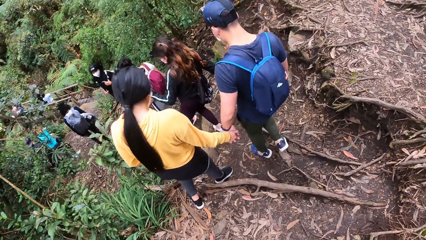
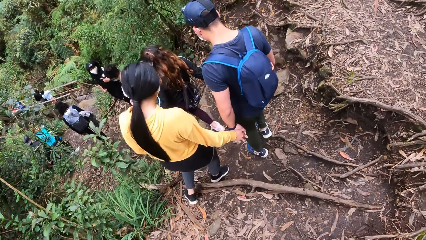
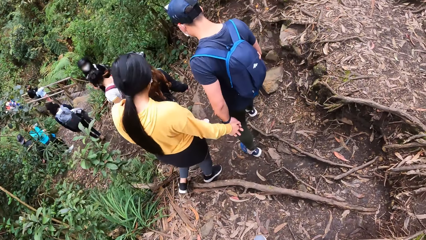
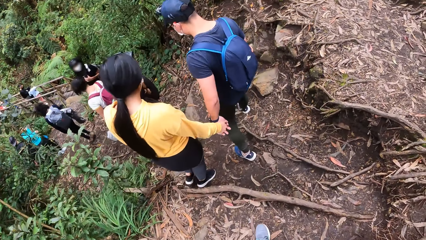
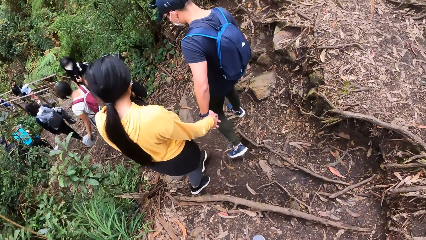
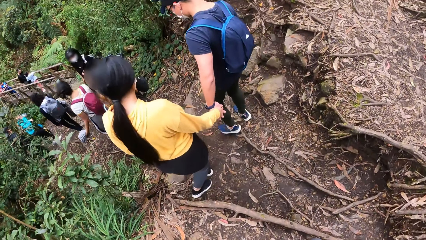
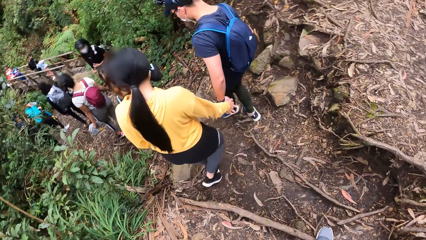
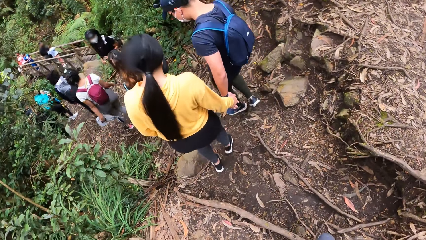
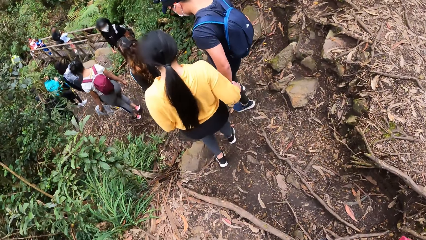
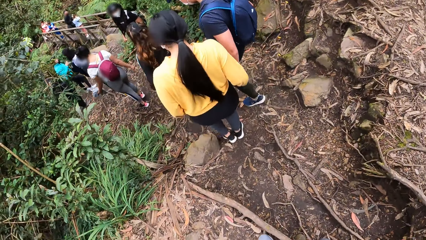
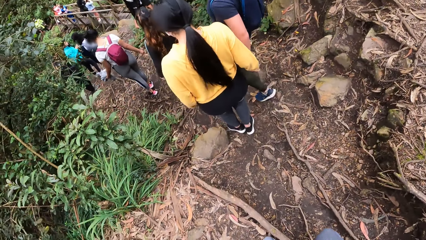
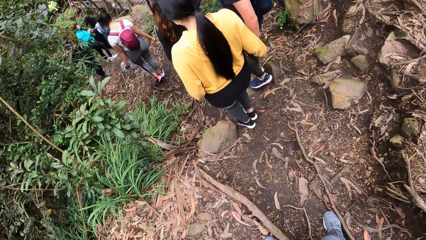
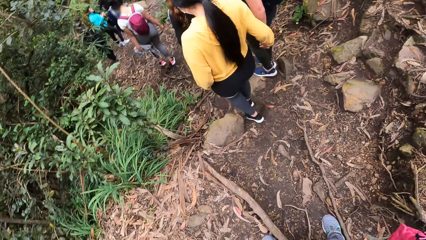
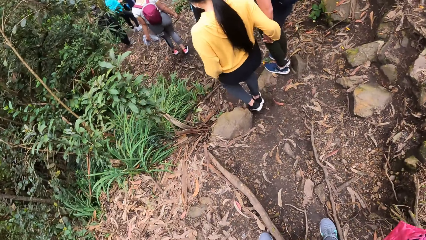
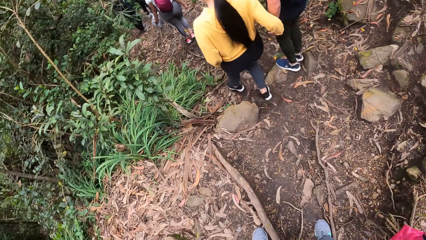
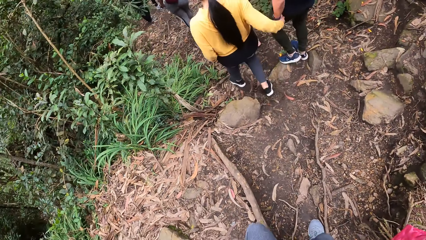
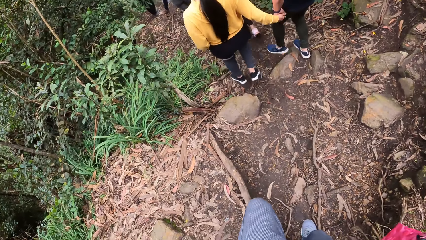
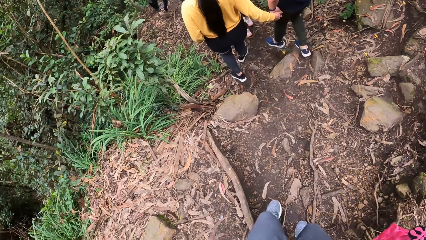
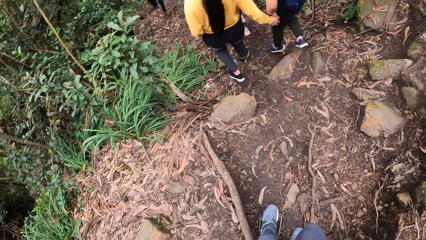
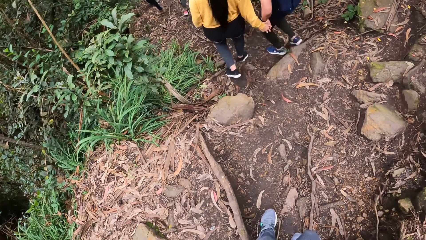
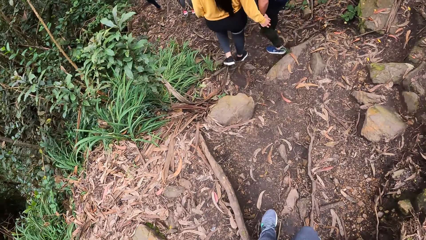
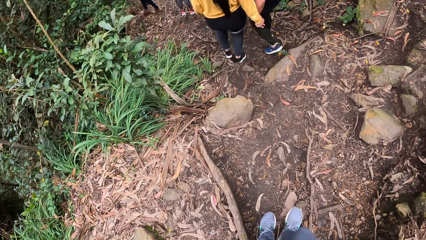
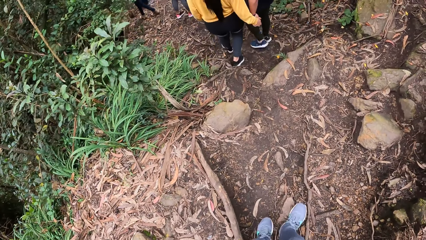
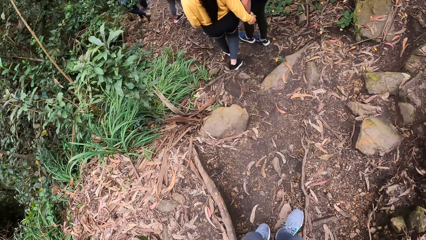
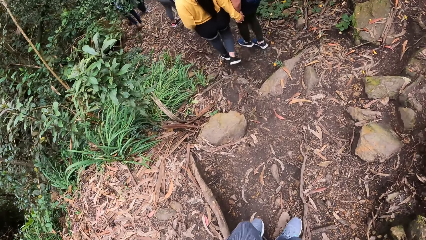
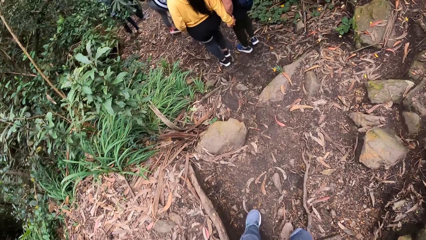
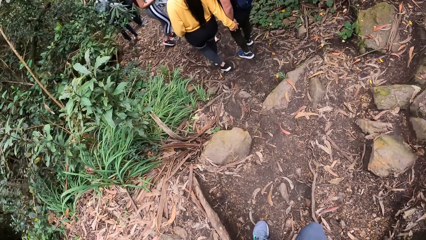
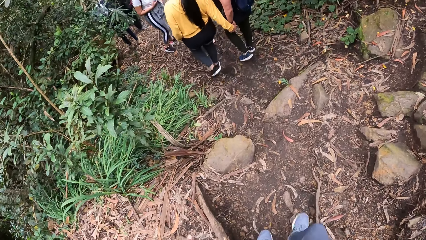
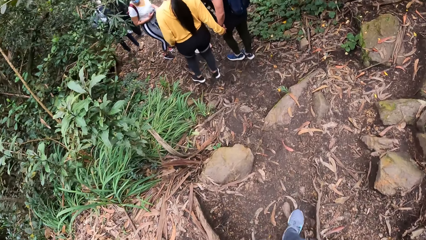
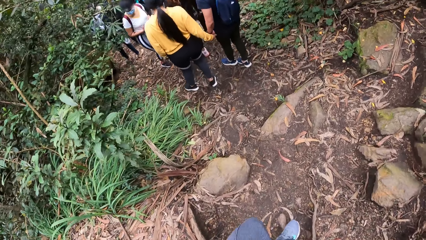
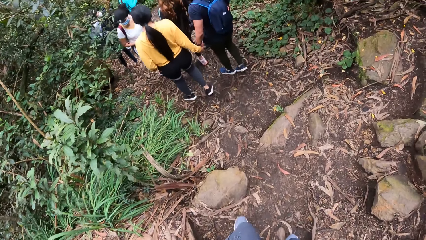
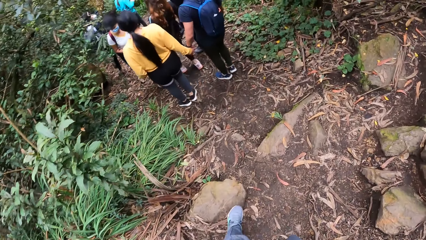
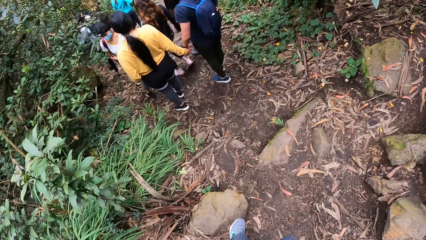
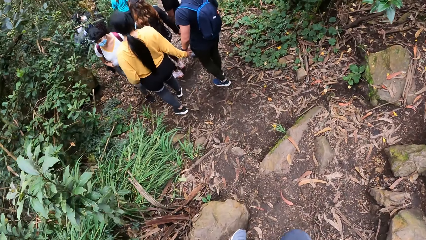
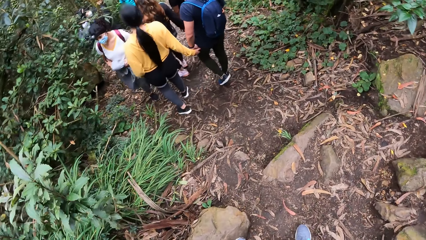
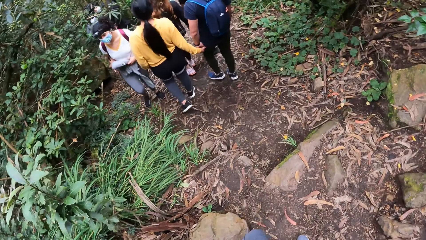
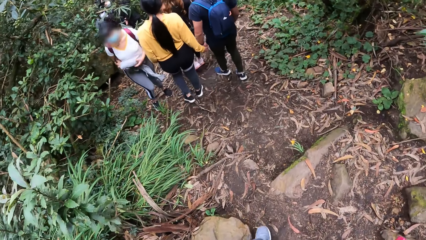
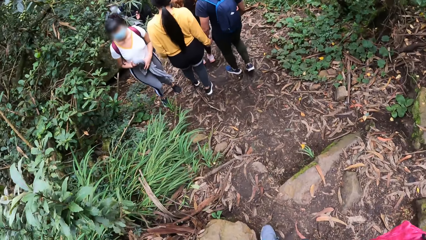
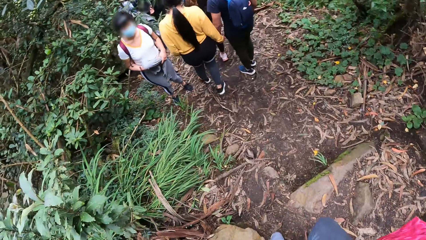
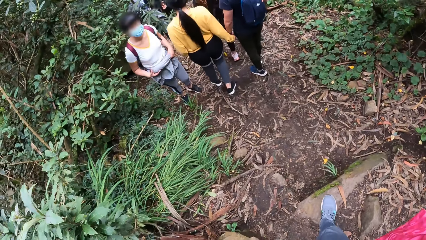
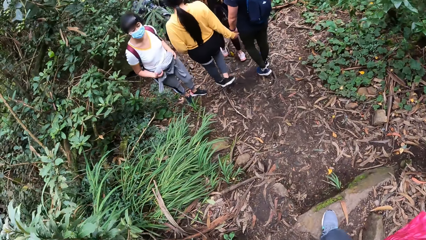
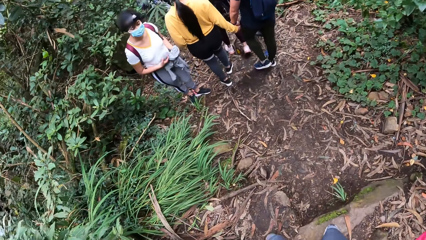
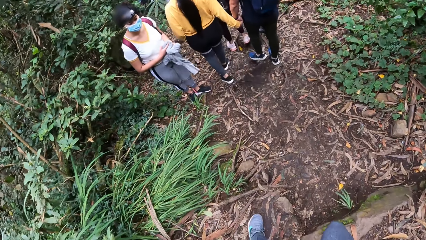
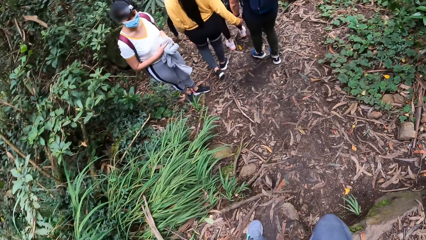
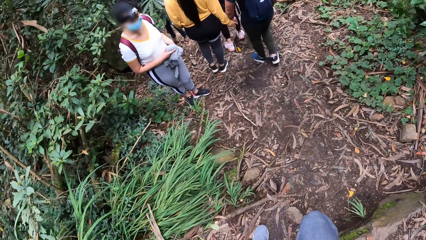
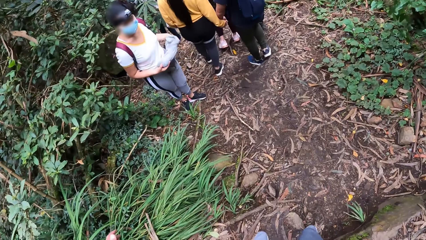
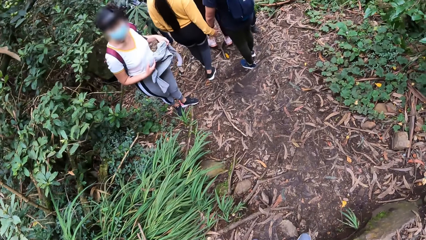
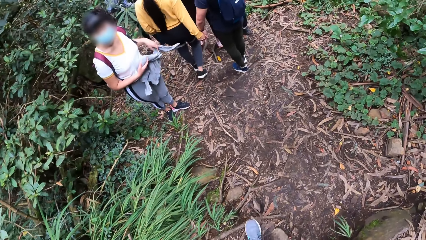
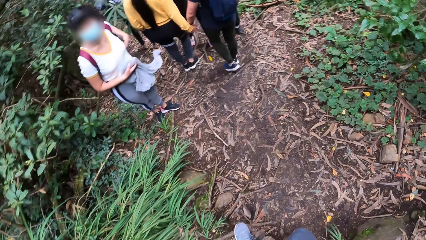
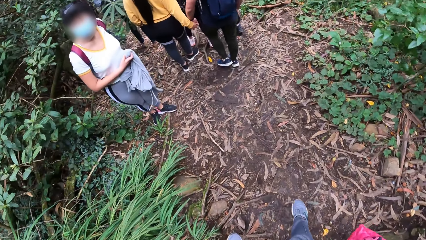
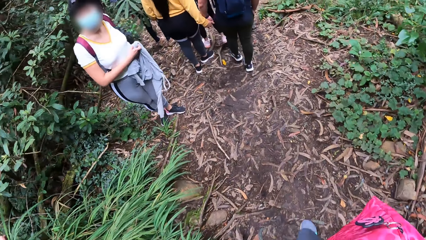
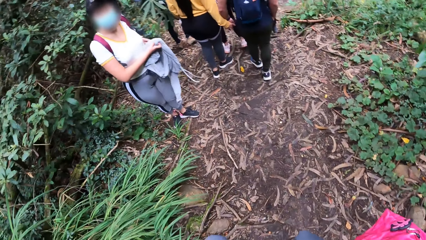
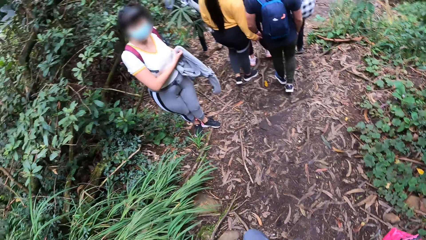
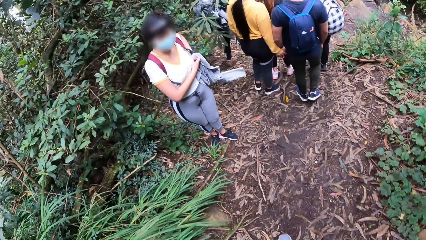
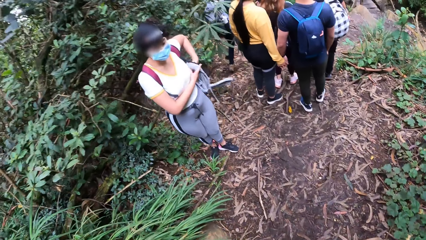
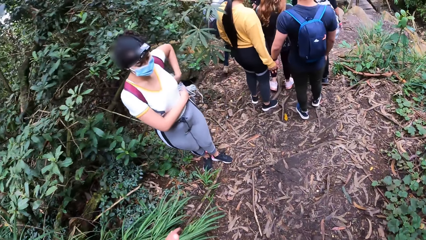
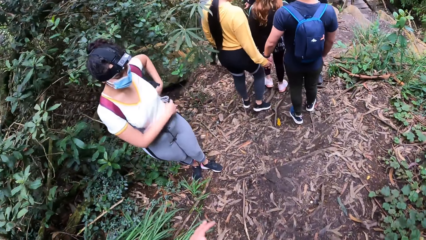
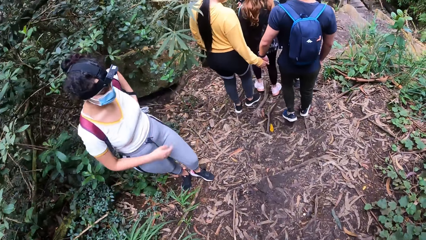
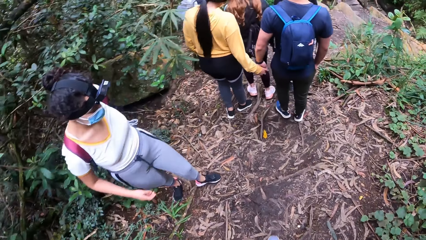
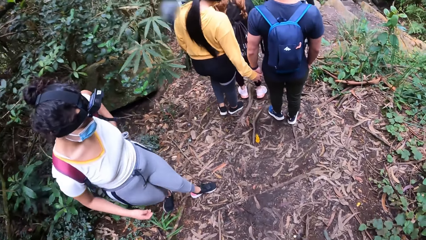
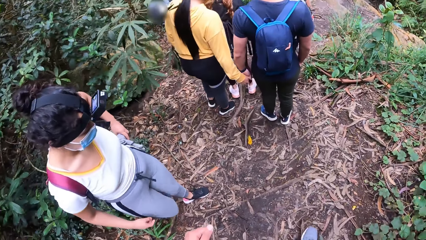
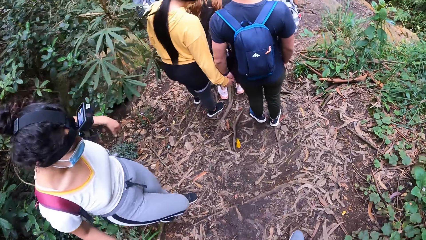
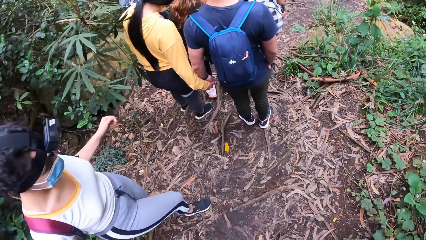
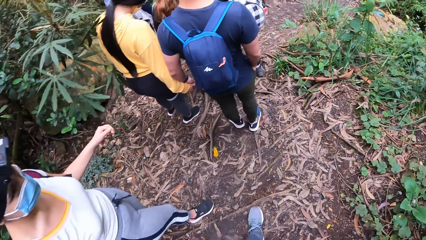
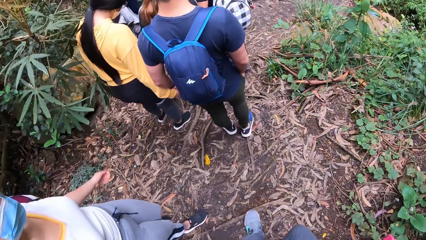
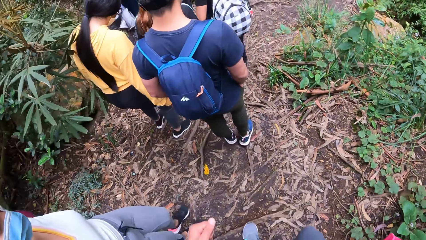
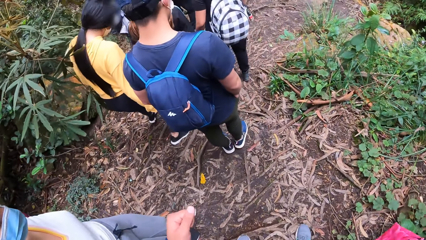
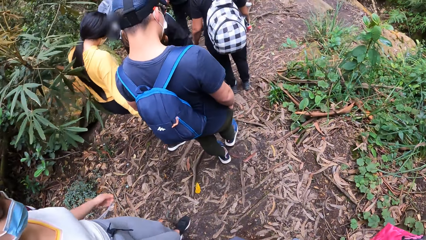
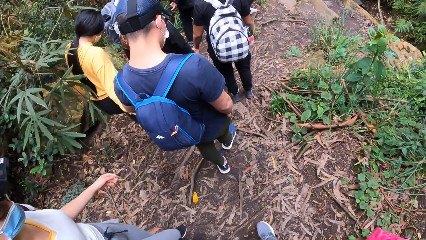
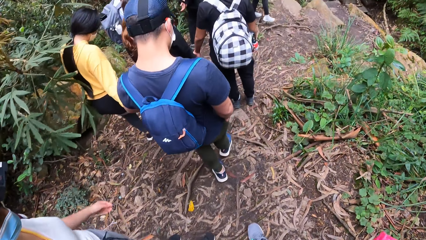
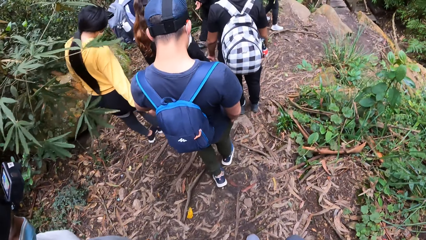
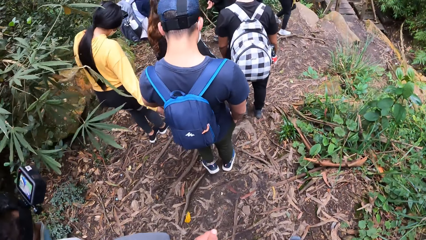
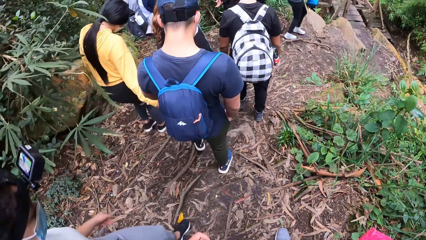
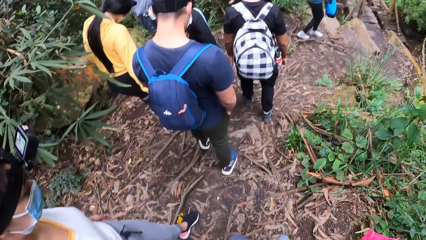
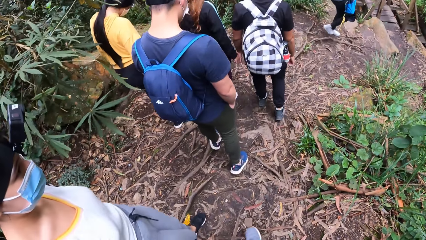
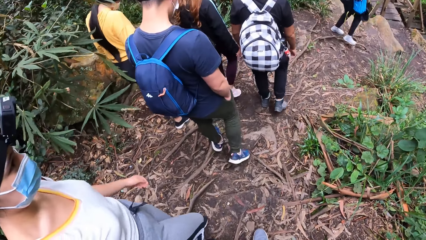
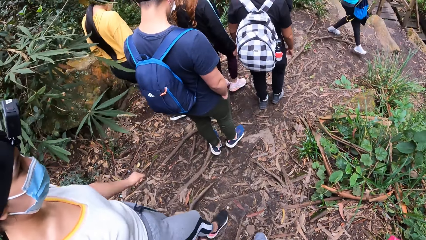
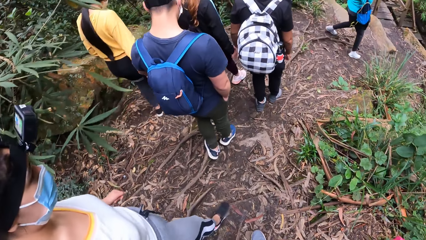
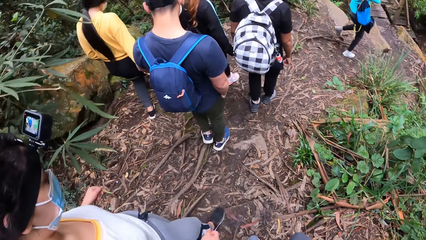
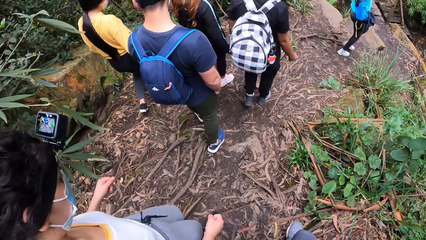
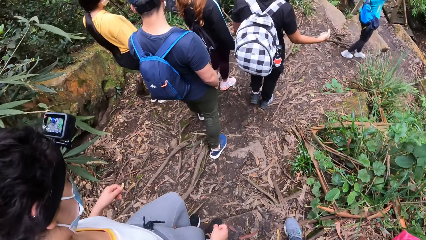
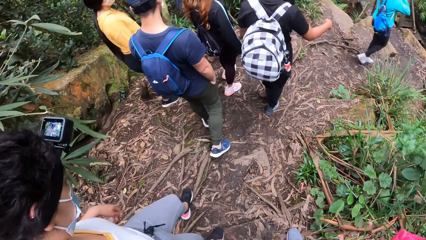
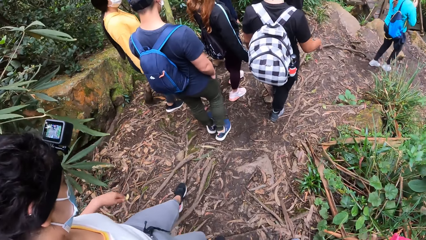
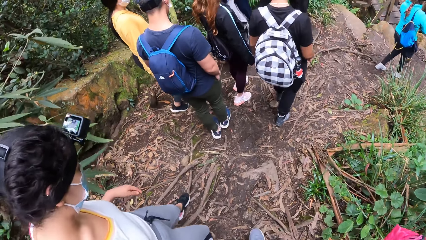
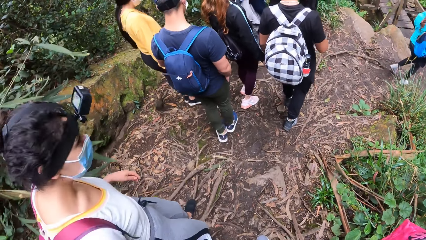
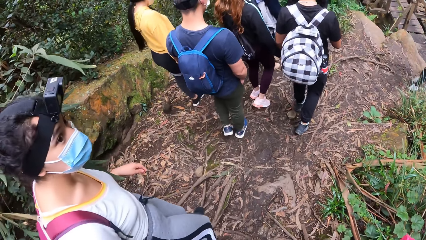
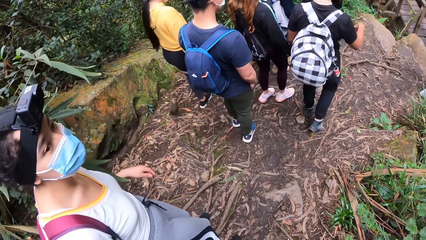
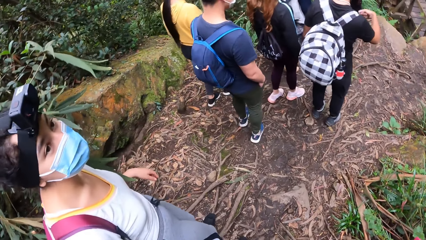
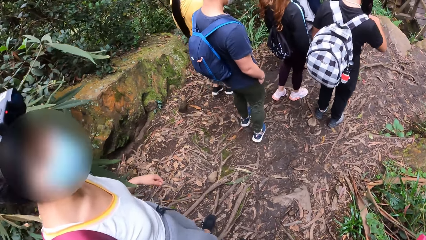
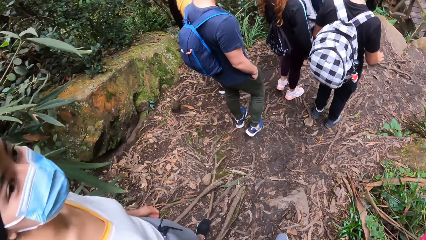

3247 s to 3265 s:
The camera wearer walks with a woman down the pathway in the forest. The woman interacts with the camera wearer.
